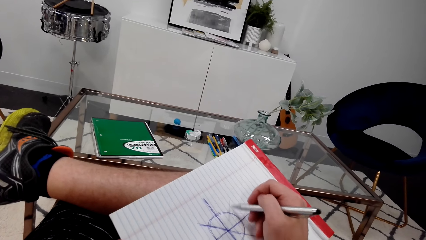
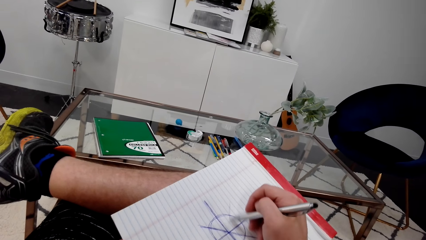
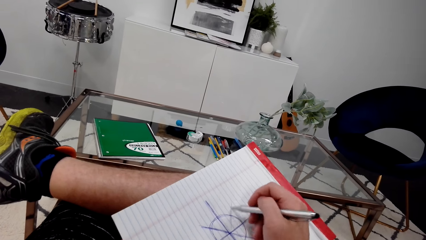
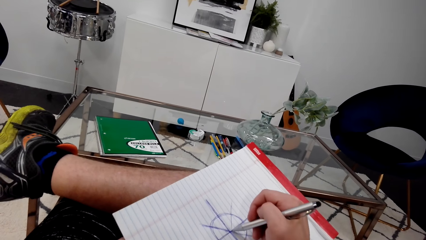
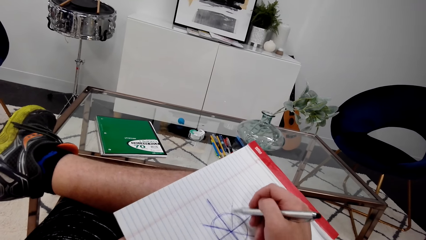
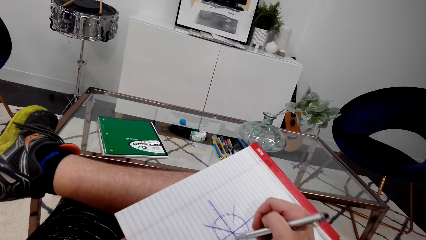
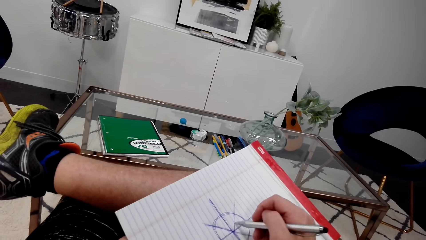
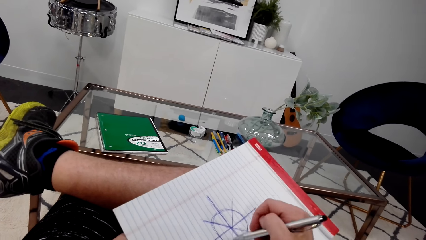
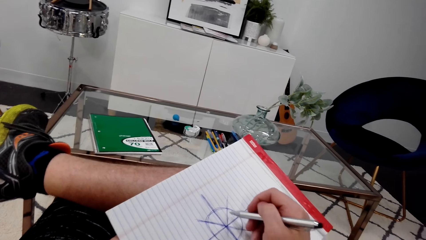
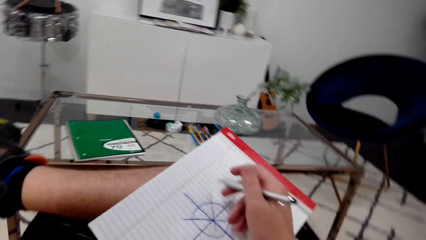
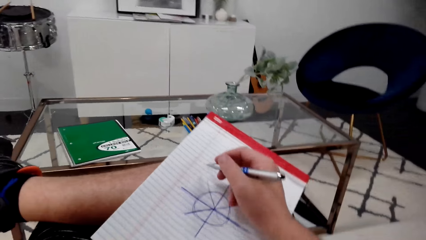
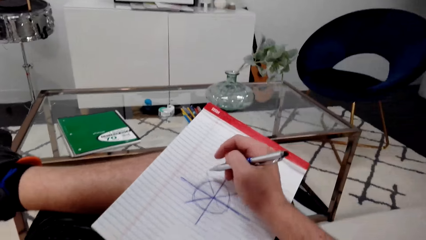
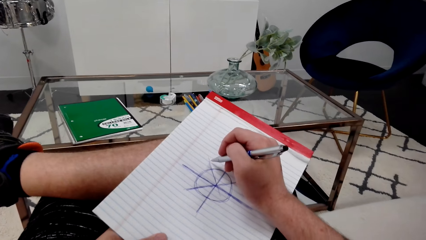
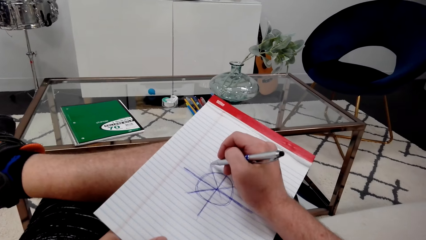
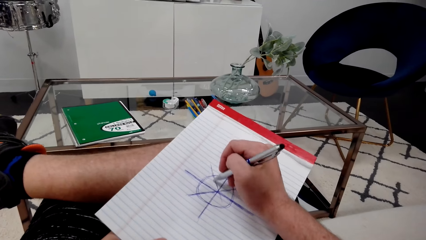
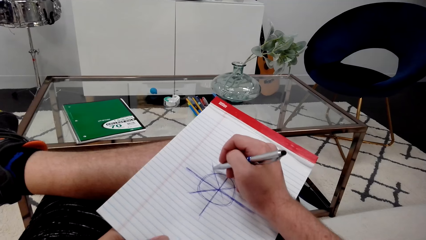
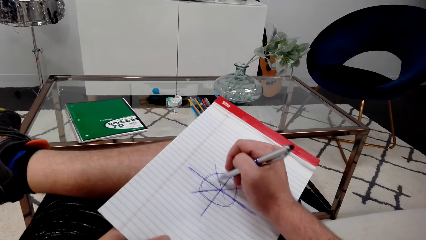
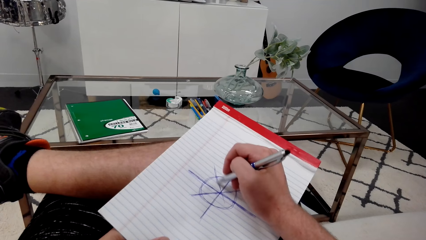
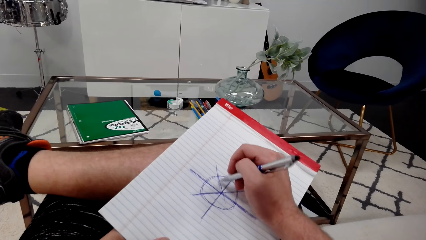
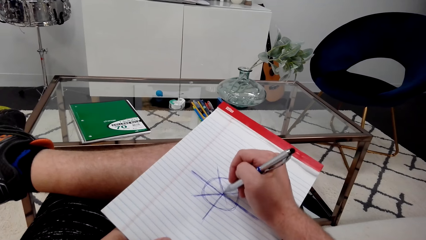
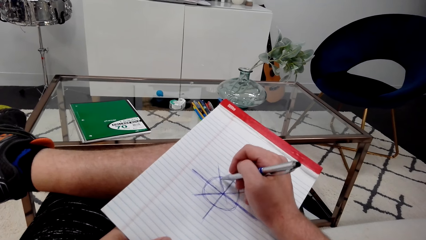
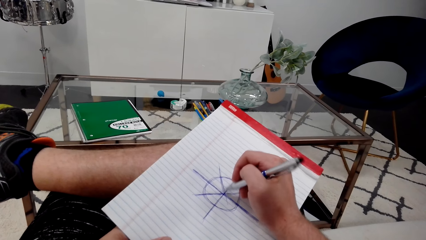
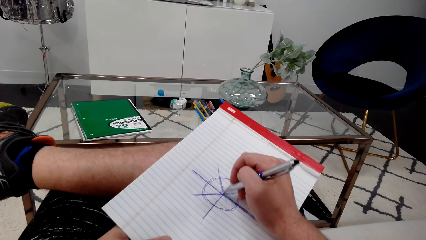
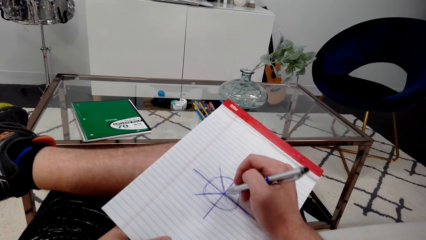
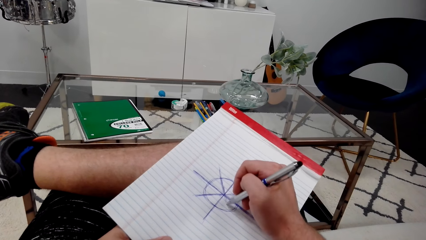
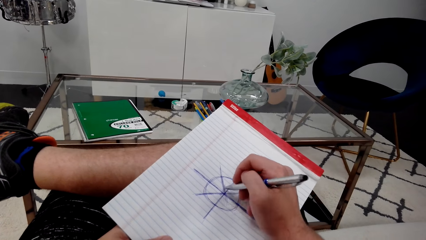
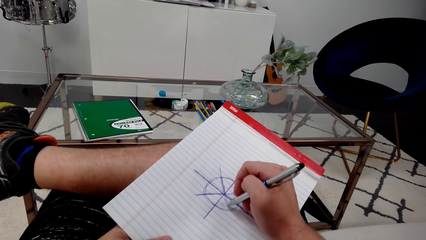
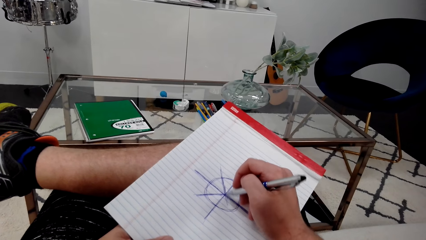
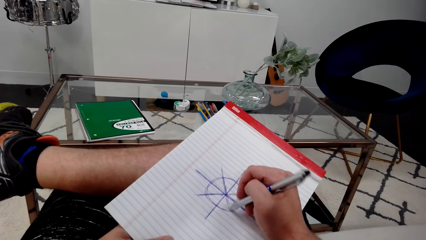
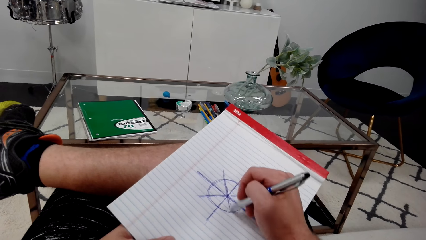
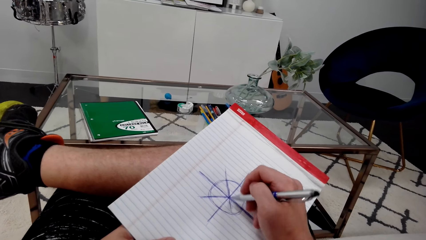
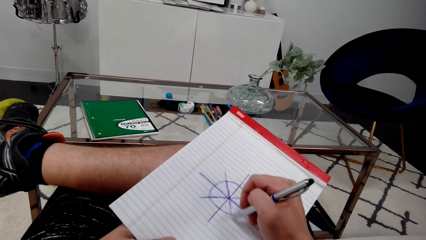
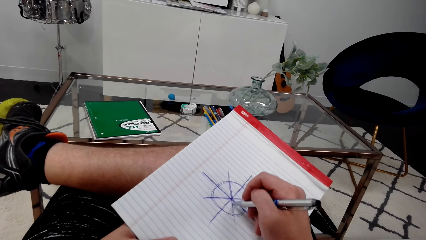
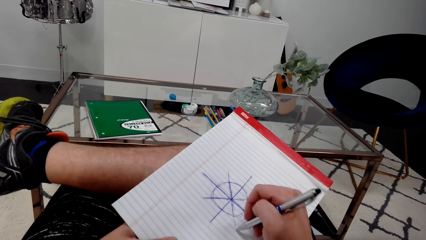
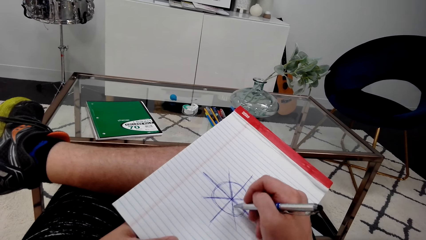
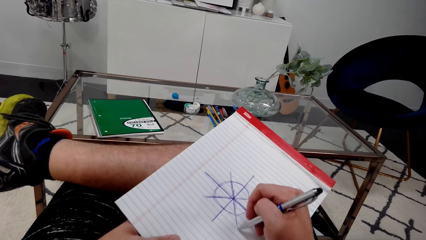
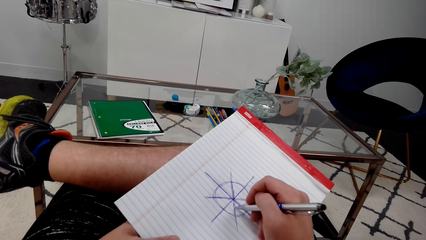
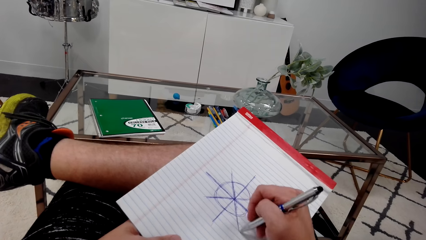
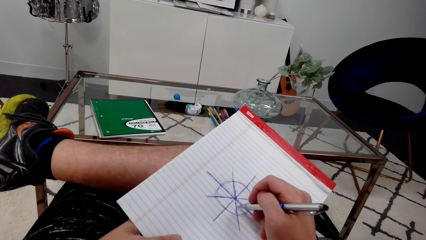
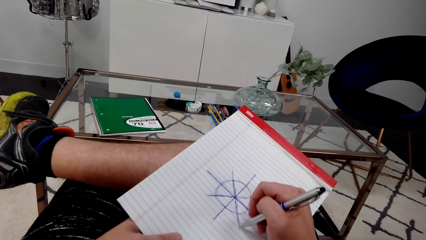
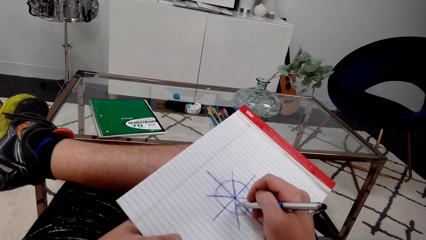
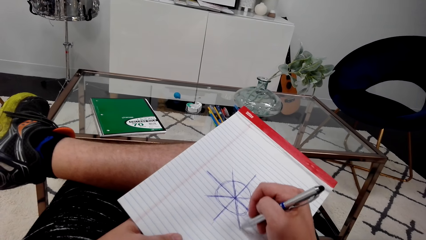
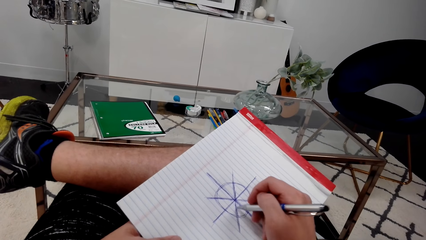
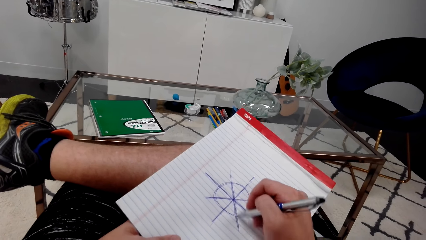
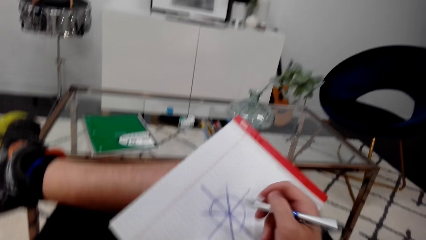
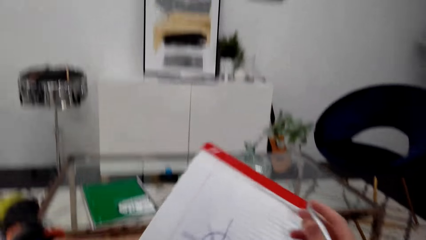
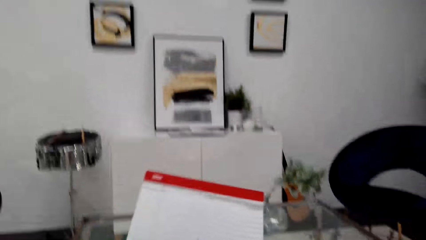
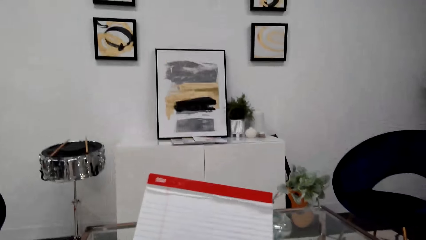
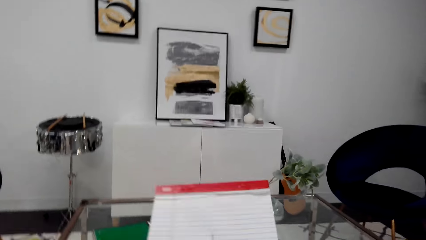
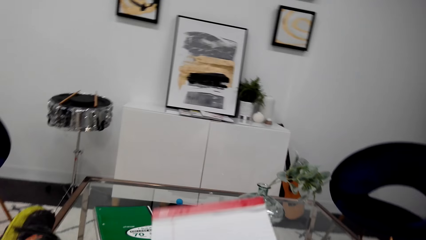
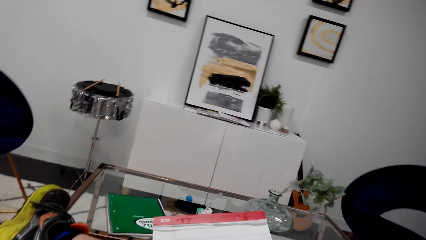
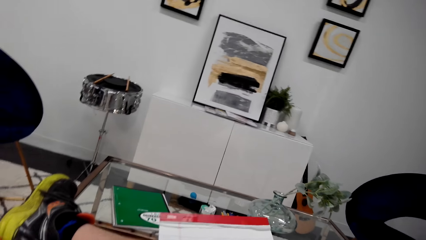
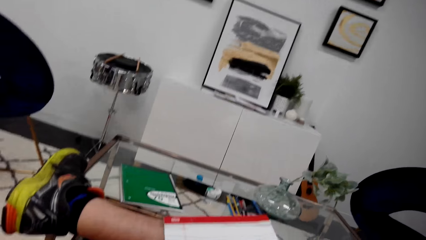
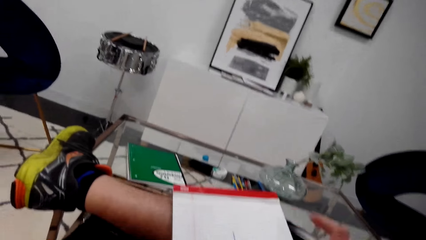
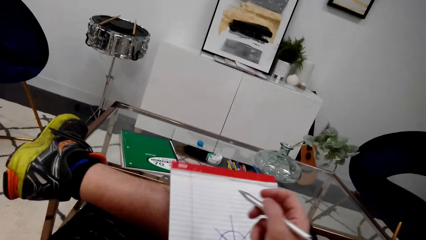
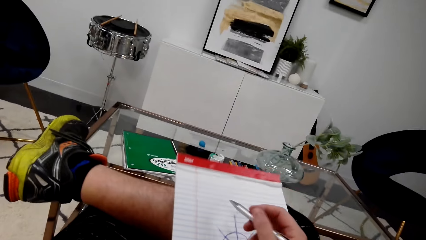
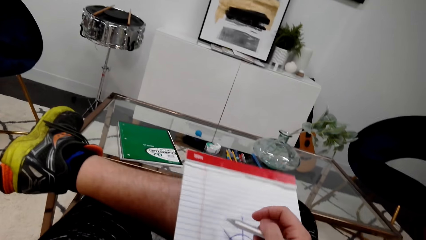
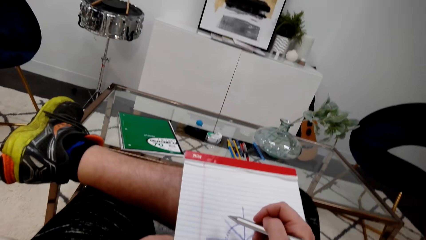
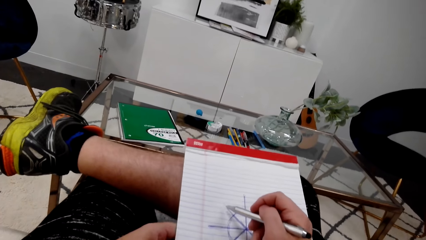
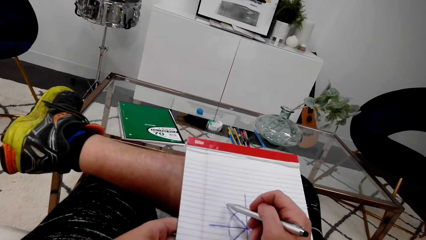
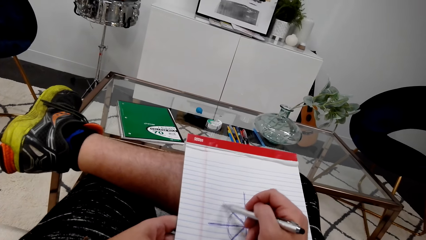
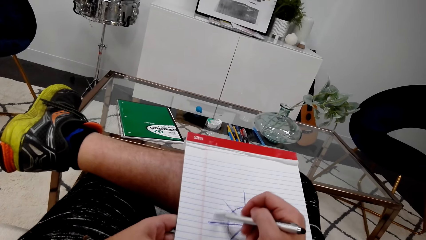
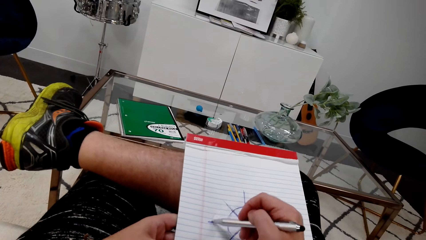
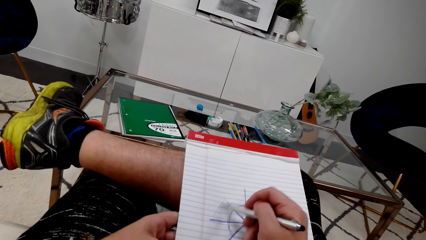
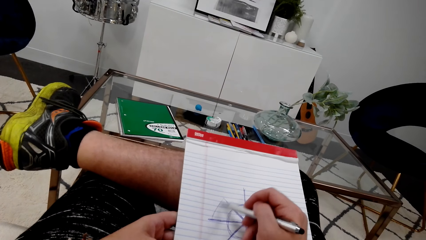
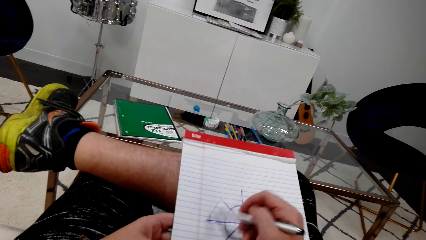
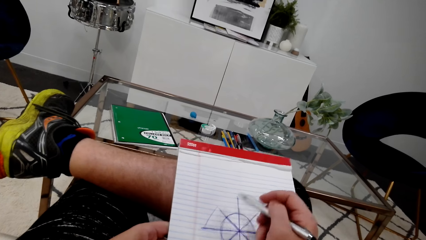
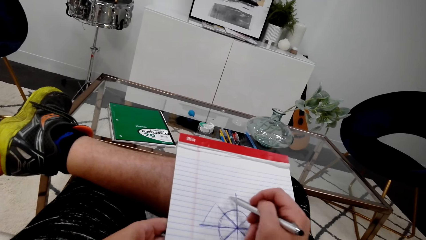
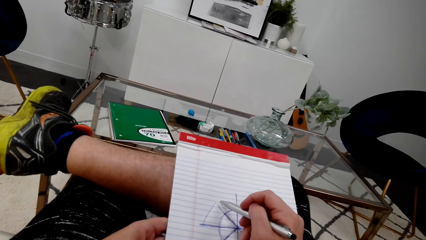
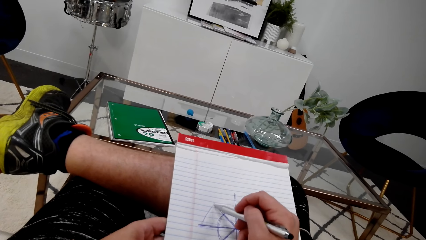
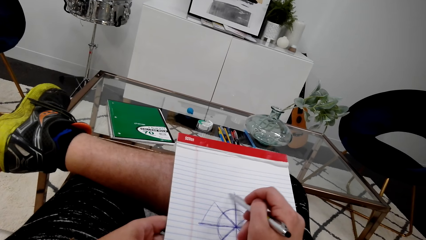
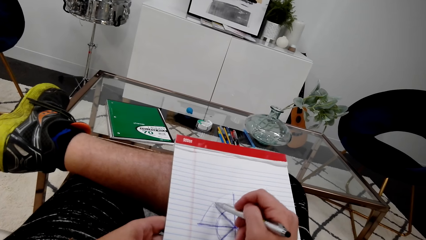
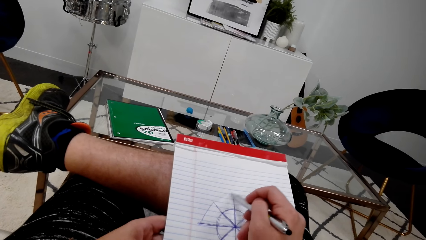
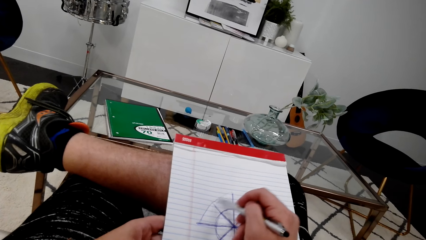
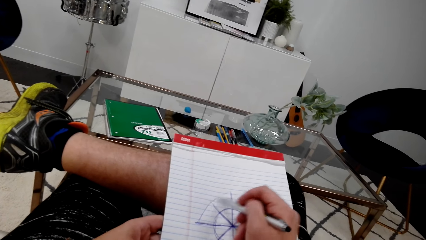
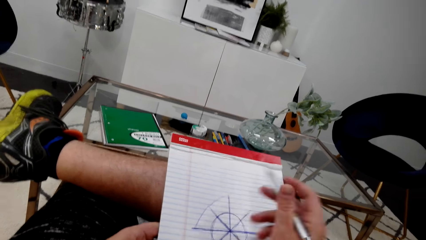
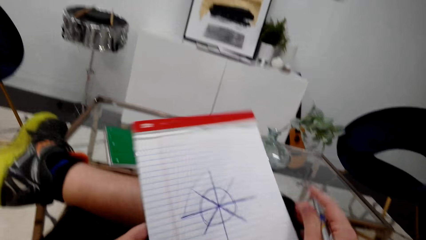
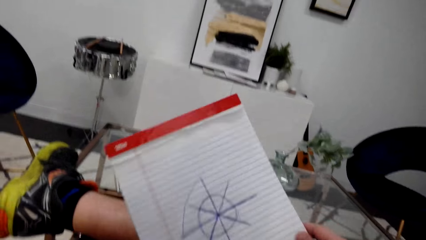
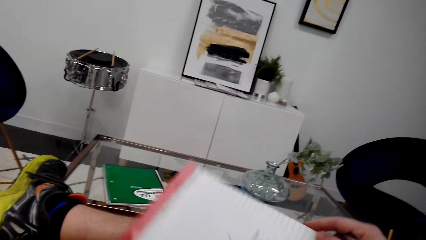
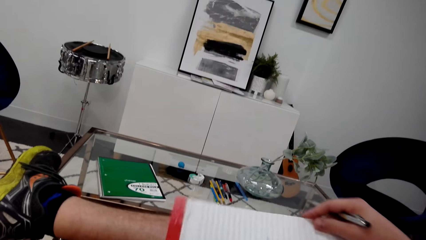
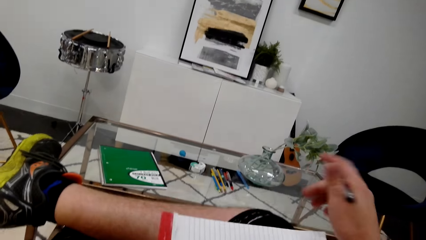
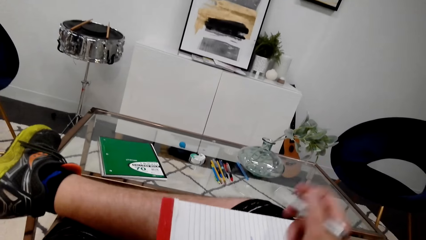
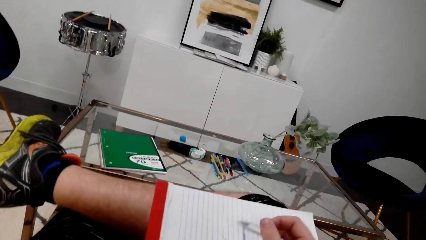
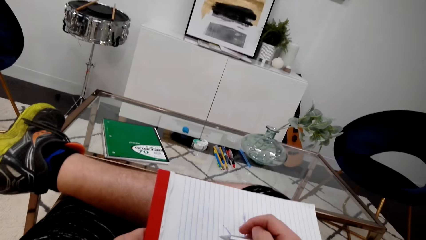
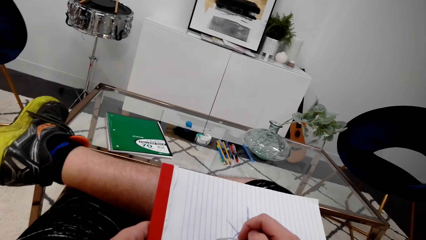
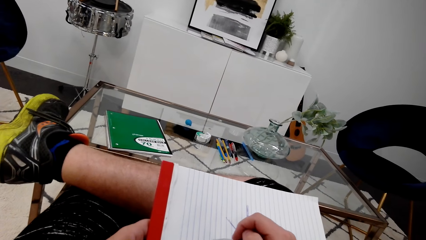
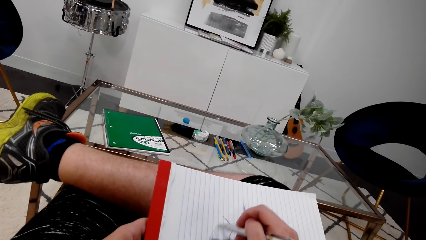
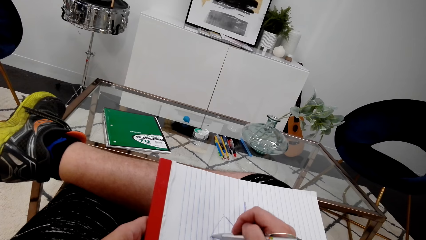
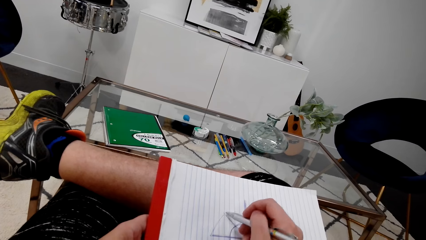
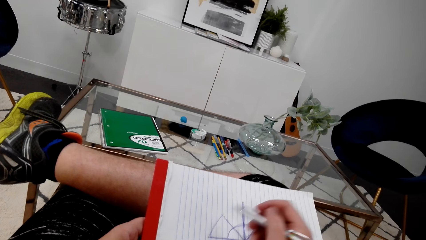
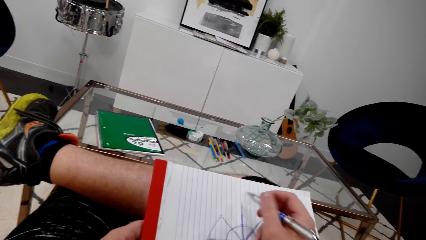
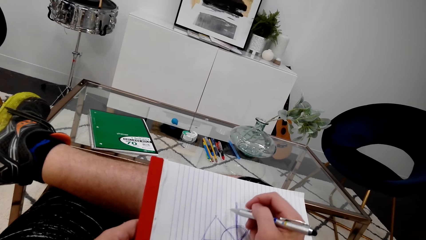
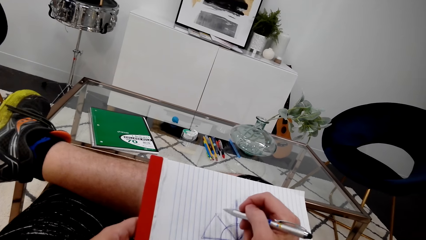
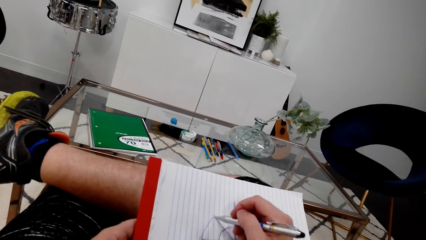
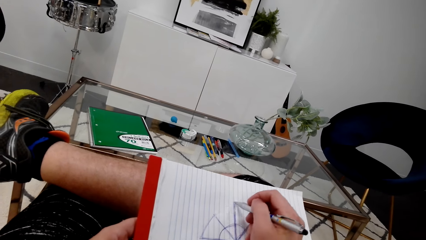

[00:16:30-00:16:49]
The camera wearer draws. They turn the book. They draw. They turn the book. They draw.
